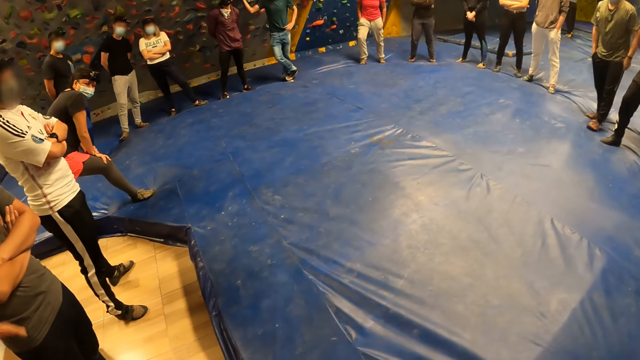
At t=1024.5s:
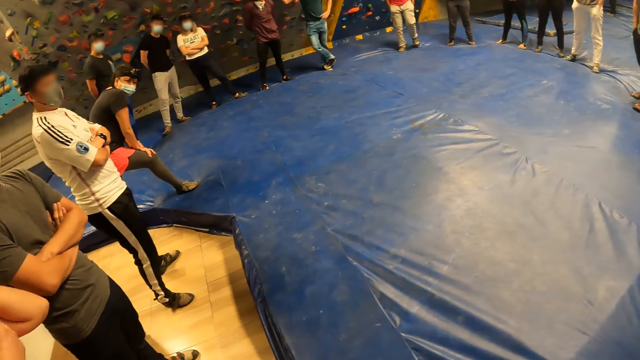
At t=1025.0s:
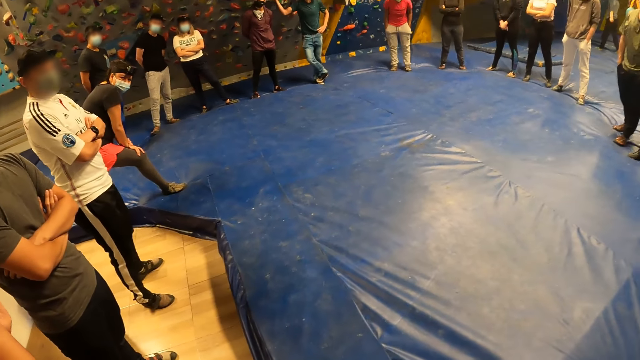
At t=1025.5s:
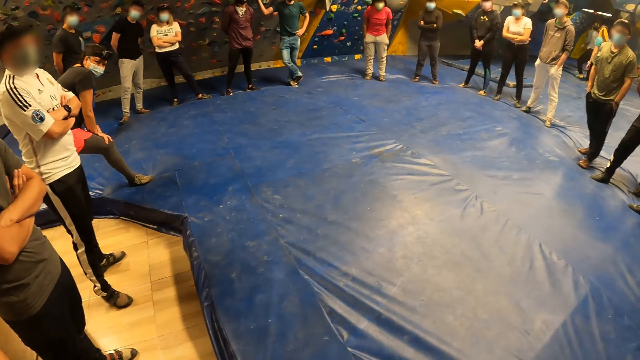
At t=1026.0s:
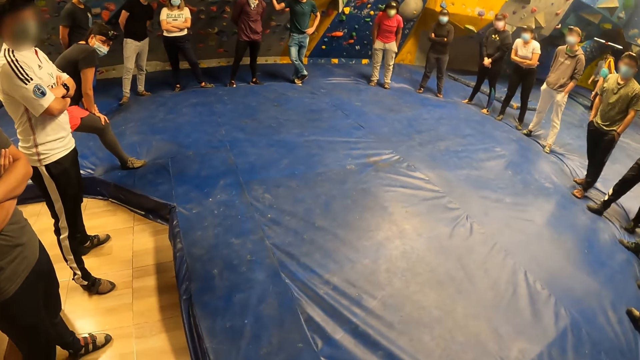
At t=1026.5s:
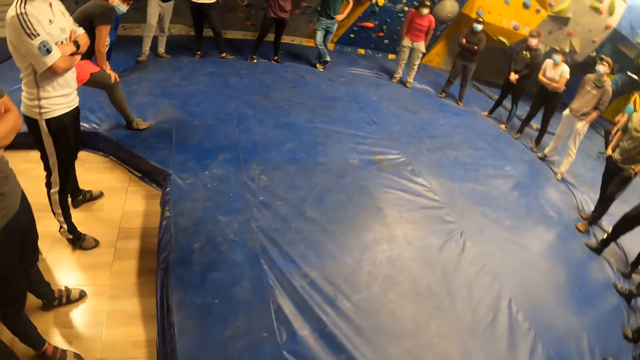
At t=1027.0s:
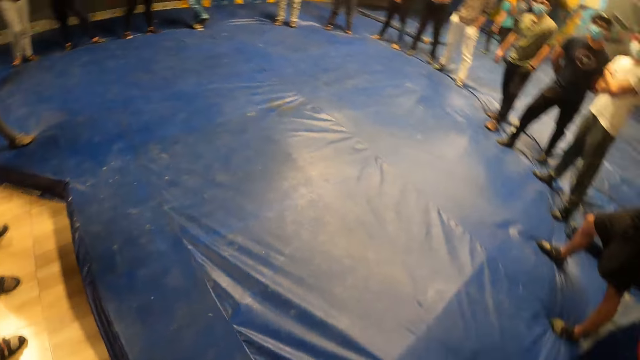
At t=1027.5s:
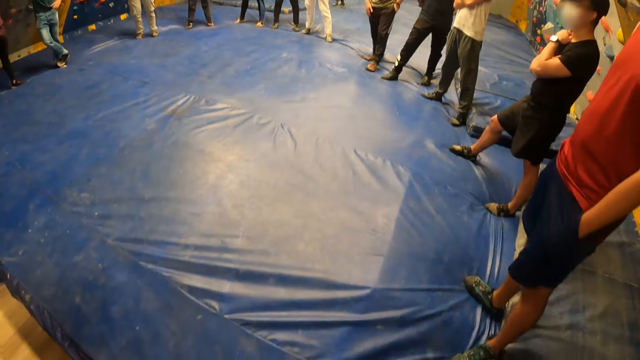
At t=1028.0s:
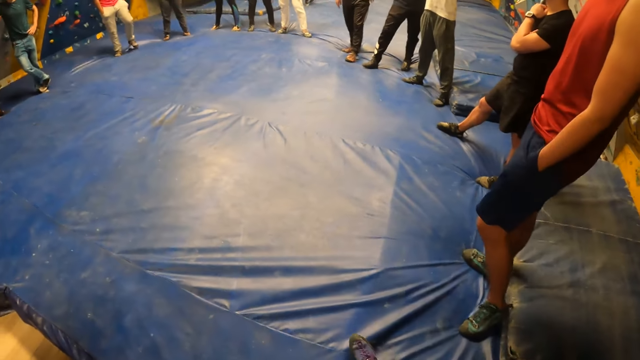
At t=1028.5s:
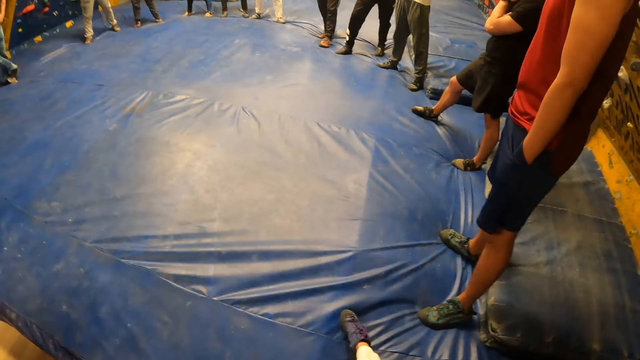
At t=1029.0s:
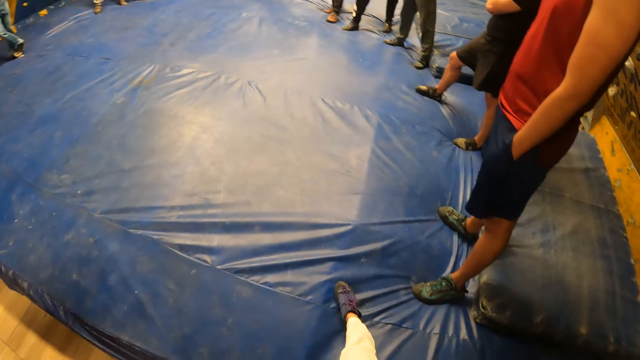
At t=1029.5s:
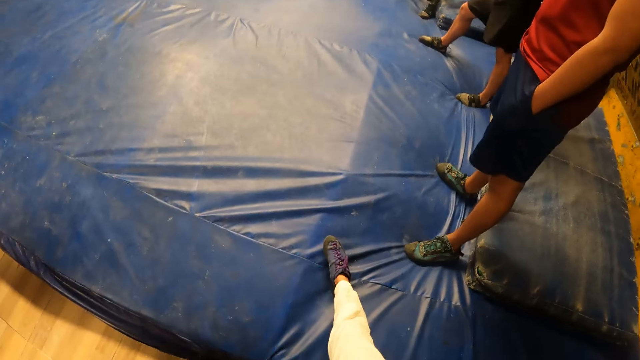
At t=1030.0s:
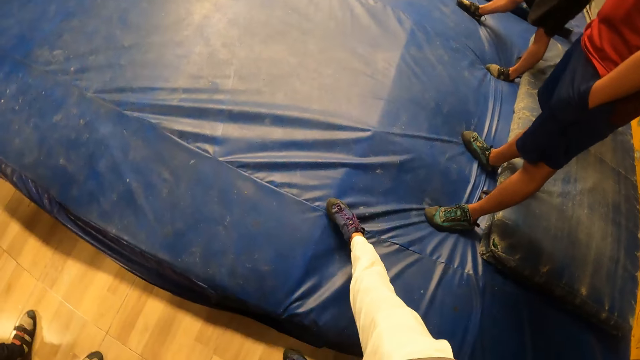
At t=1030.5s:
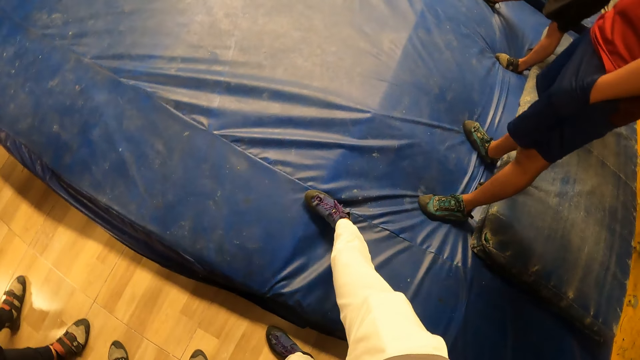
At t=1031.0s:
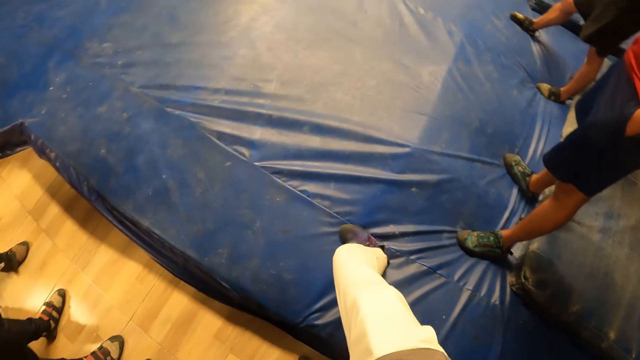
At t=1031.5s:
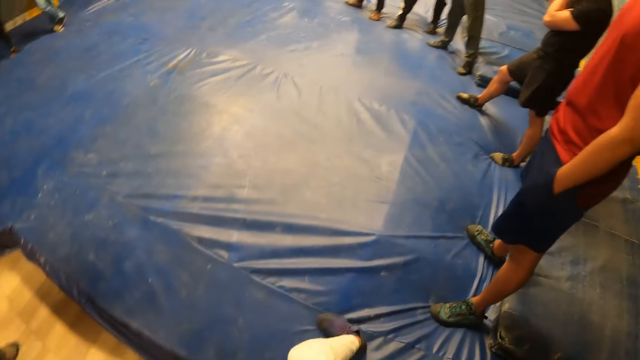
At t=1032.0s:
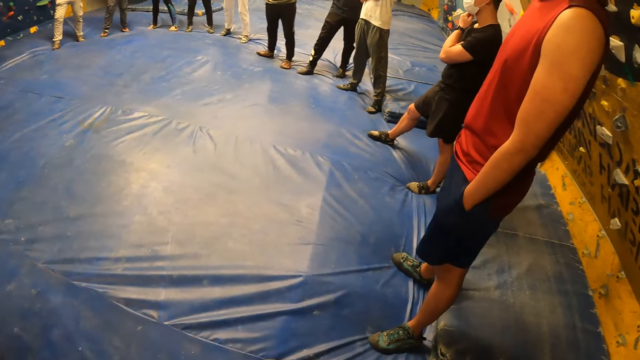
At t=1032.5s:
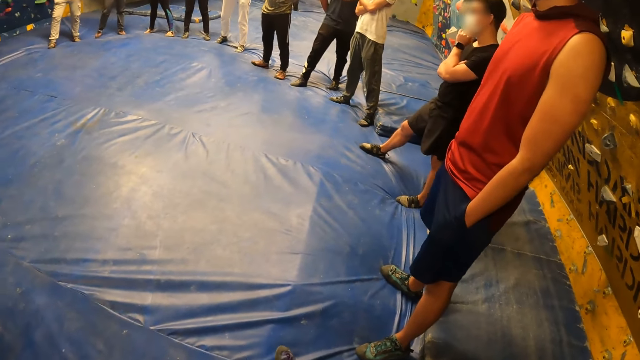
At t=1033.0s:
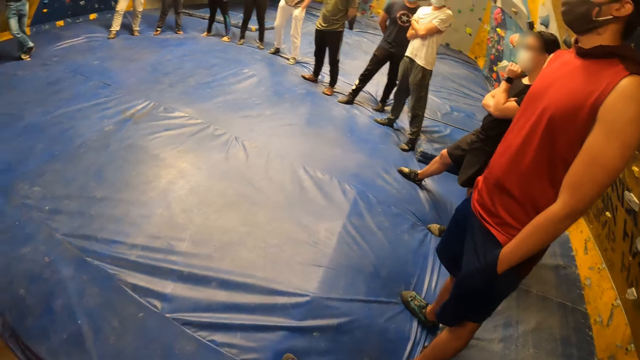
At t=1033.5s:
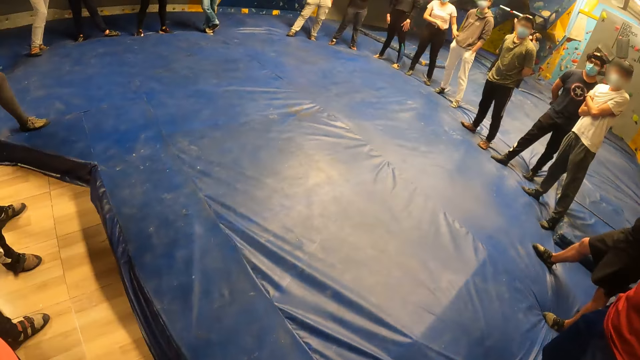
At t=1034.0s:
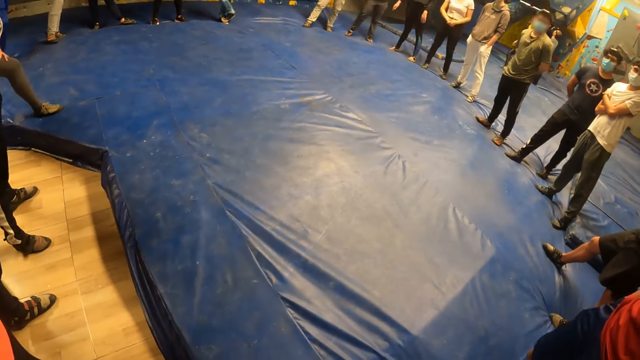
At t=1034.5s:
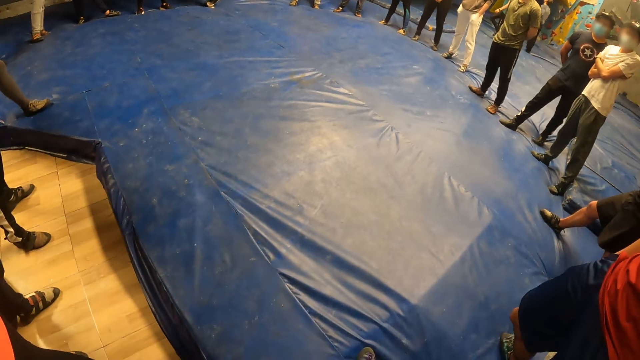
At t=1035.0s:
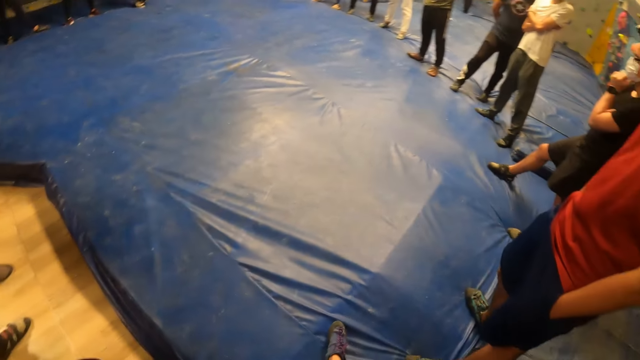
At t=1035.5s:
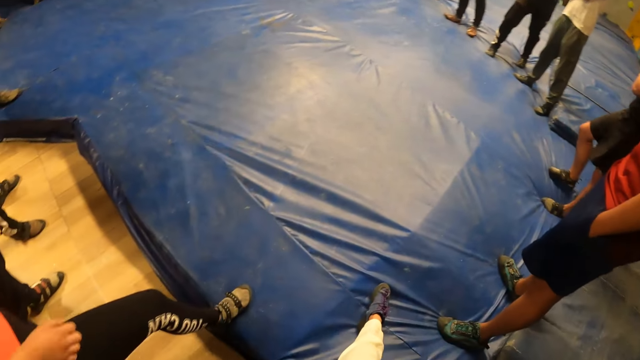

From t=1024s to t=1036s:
The camera wearer moves the right leg.

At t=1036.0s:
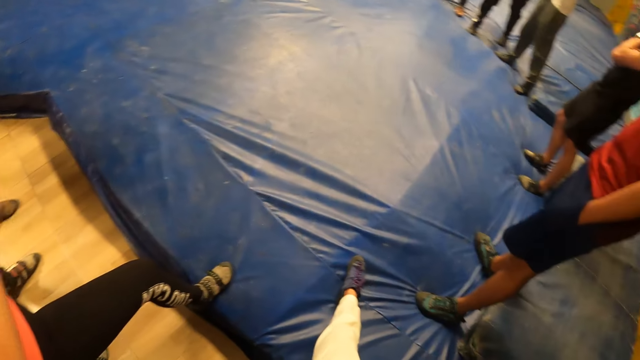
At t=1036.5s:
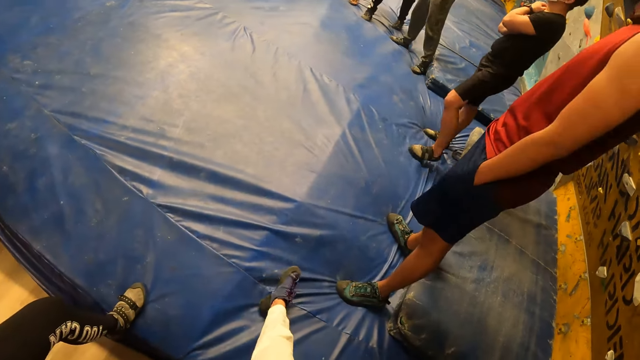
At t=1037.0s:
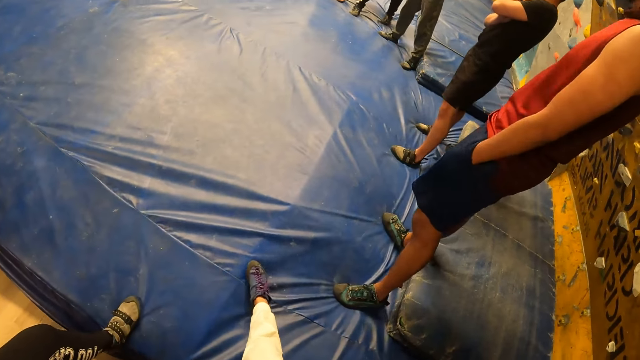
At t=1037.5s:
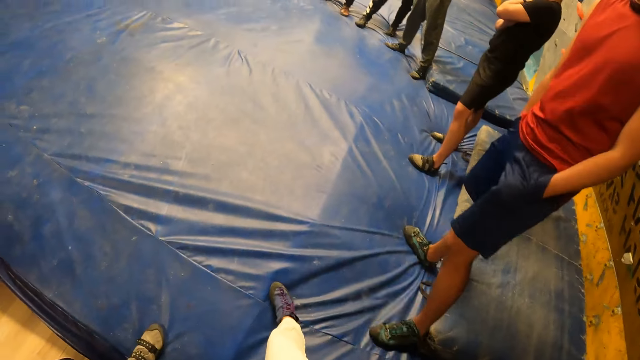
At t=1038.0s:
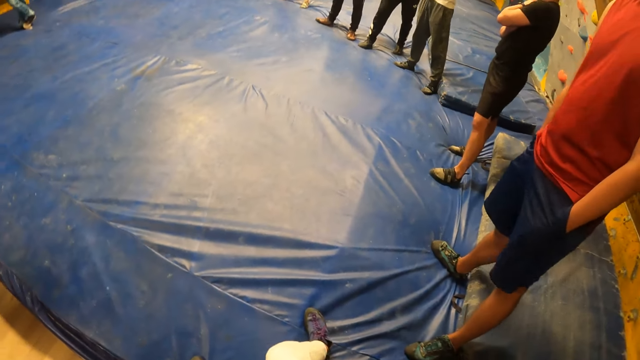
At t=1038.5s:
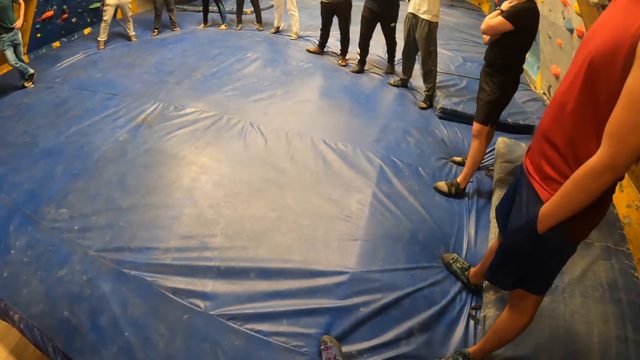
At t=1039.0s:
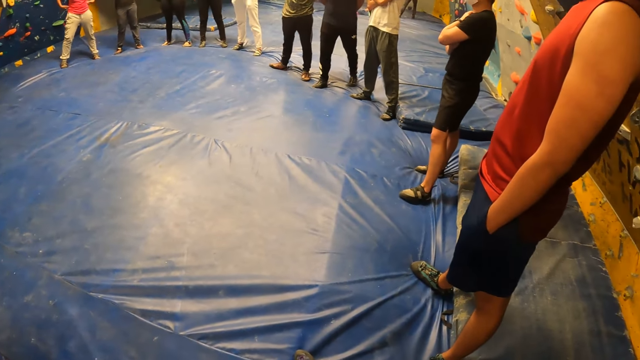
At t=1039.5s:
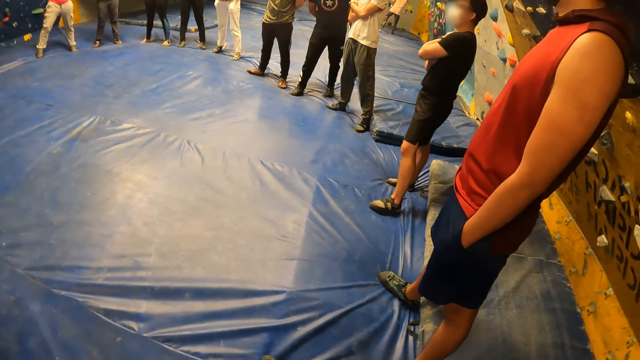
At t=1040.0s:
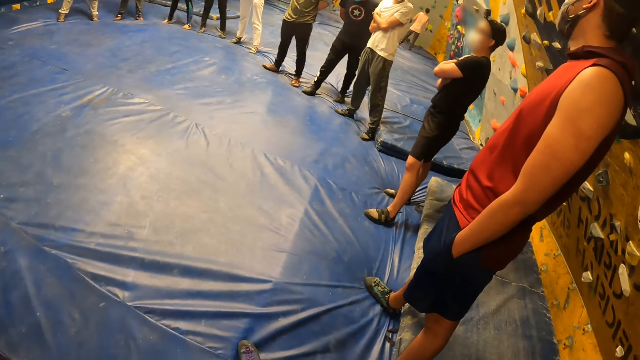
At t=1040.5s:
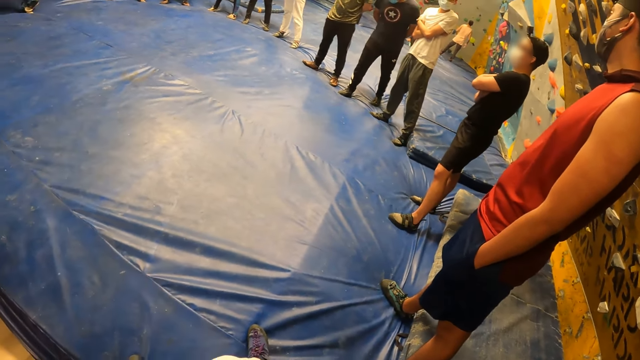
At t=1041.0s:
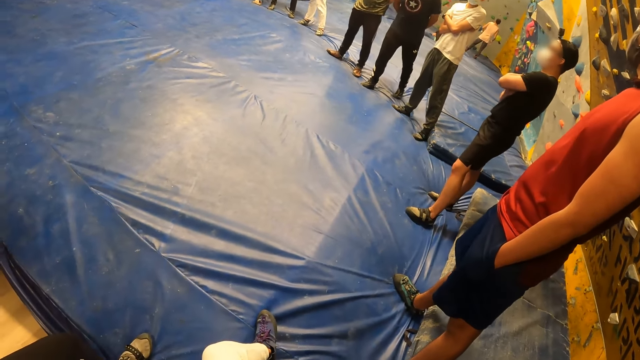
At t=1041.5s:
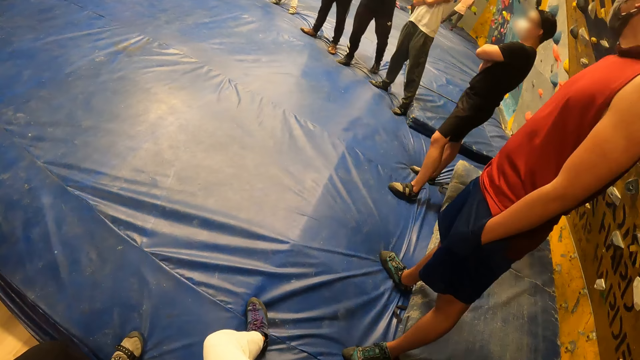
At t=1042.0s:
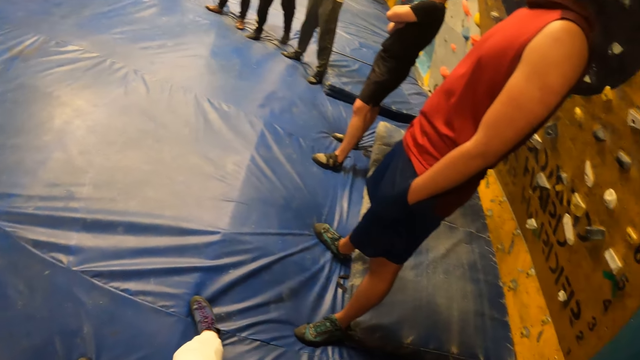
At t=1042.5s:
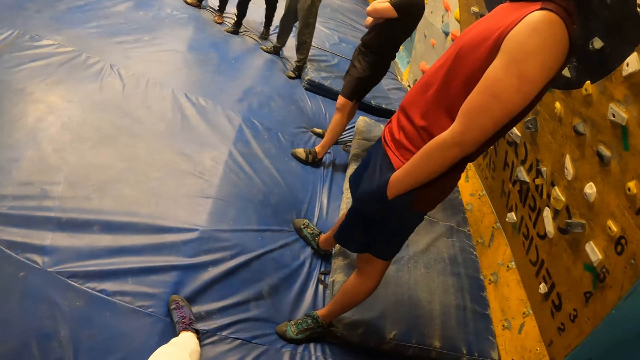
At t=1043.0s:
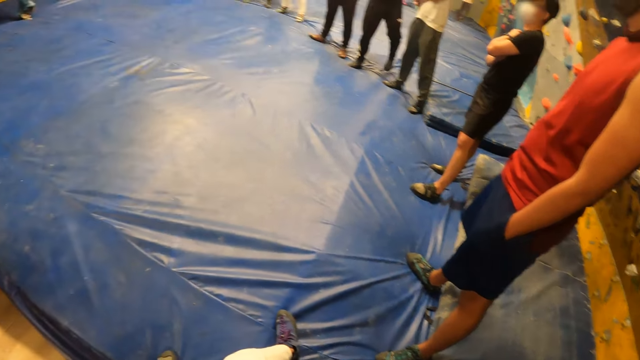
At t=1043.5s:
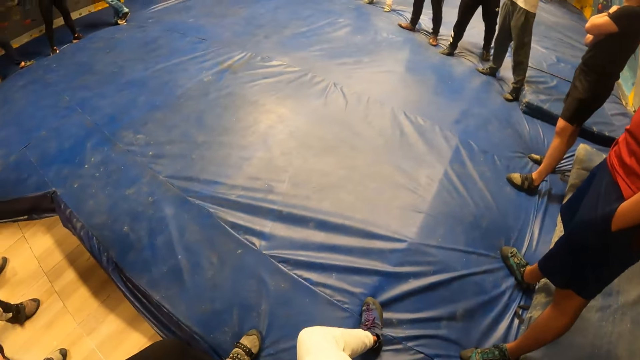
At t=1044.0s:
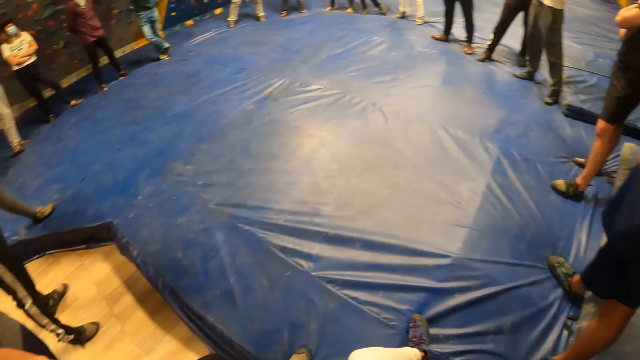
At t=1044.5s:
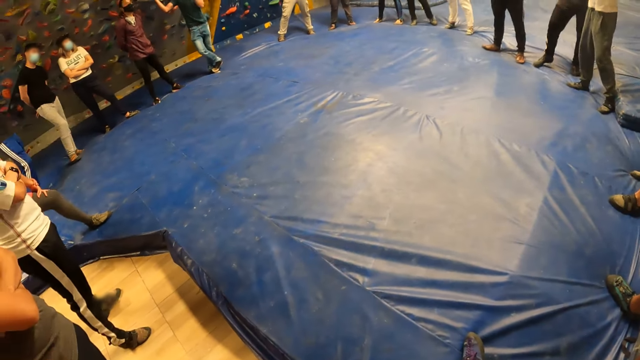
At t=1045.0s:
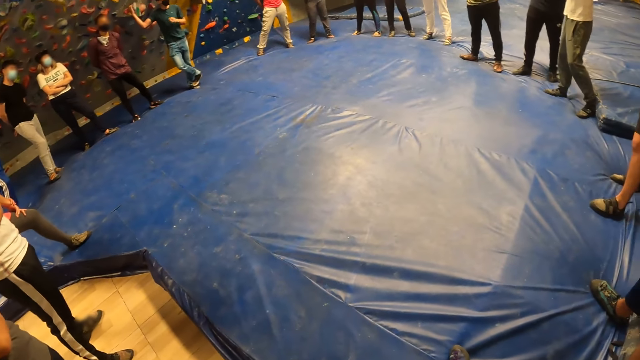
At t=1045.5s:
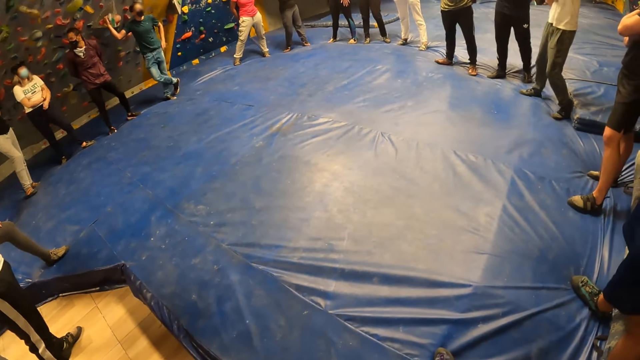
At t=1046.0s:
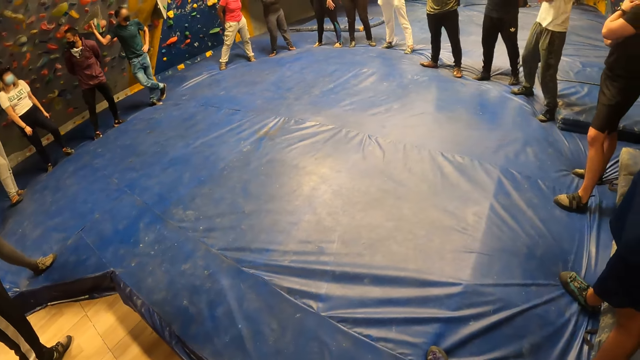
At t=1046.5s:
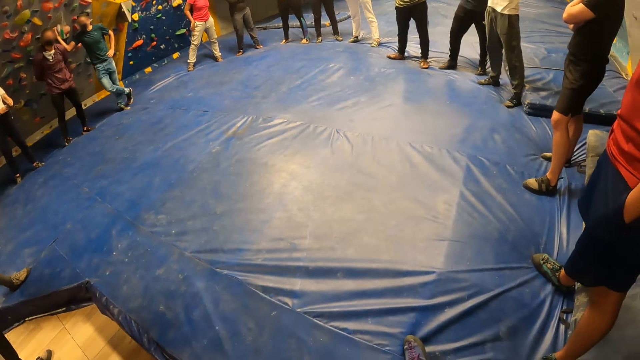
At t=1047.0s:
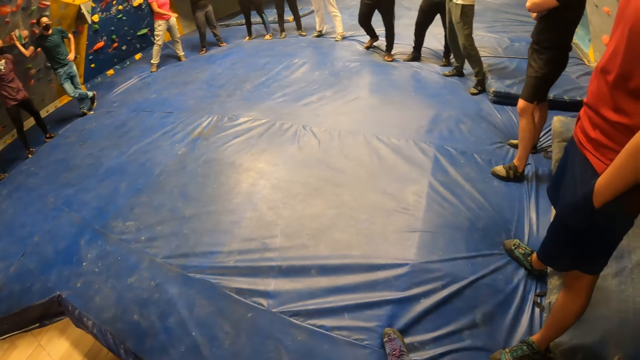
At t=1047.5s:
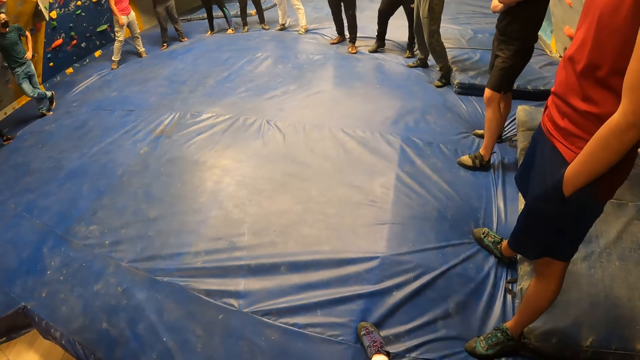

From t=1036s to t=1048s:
The camera wearer looks at the colleagues.
